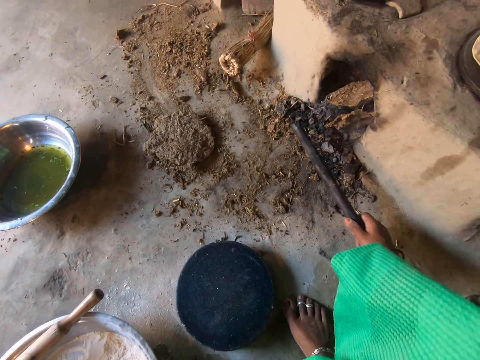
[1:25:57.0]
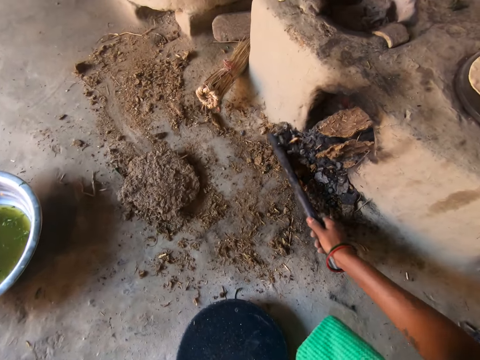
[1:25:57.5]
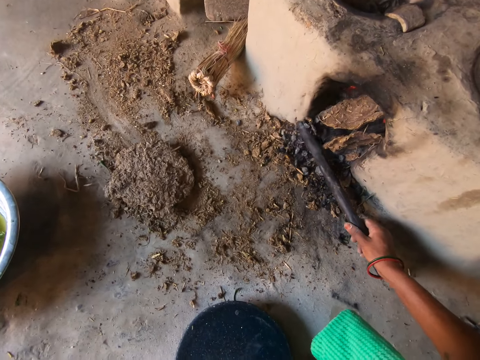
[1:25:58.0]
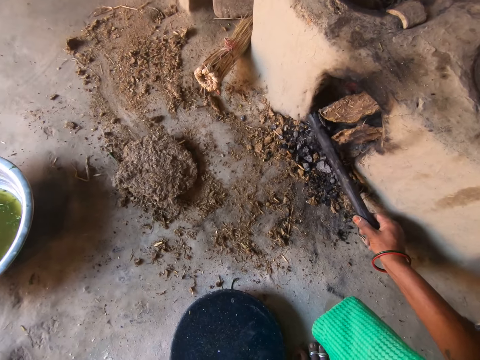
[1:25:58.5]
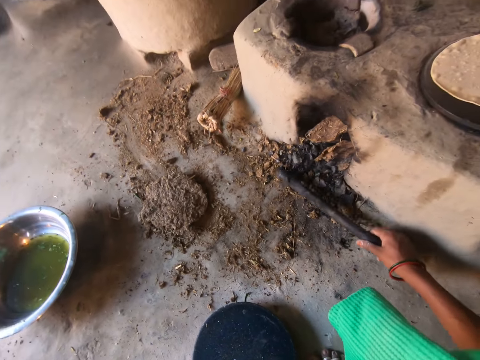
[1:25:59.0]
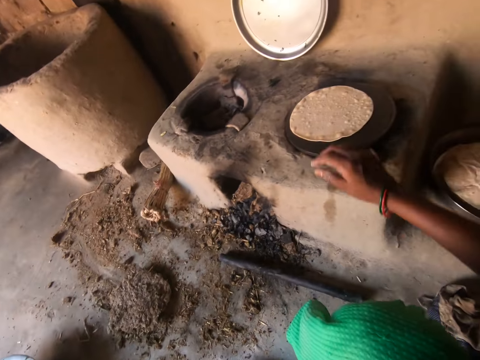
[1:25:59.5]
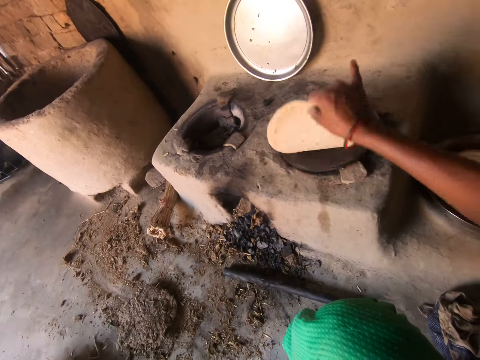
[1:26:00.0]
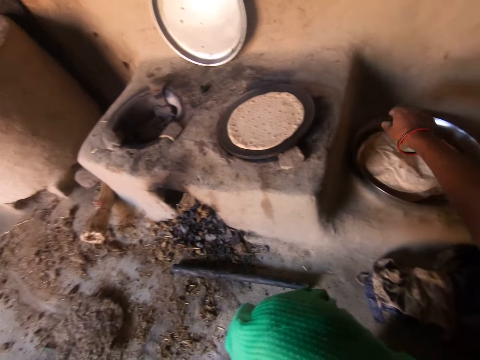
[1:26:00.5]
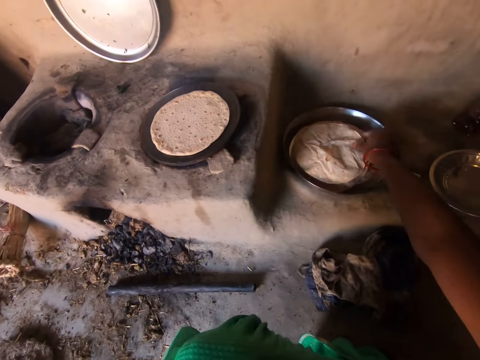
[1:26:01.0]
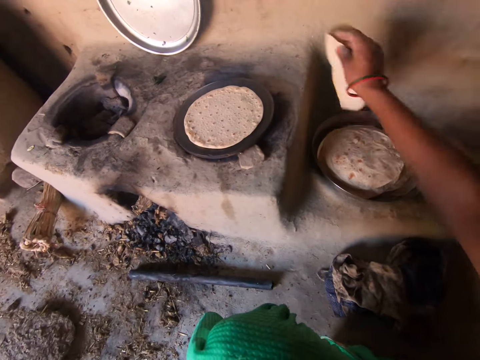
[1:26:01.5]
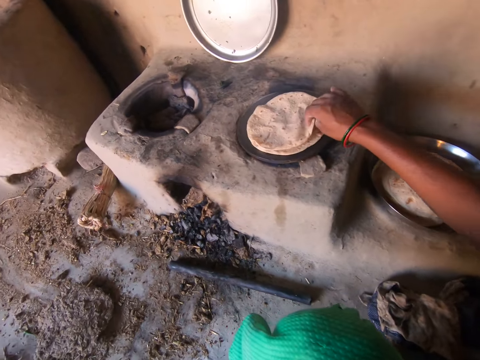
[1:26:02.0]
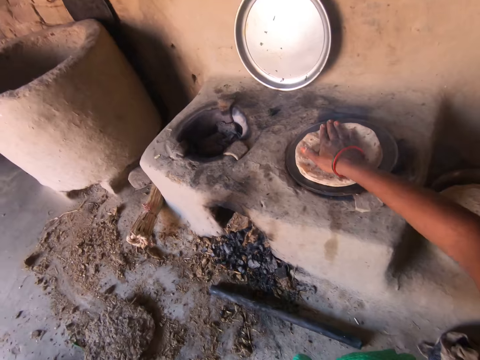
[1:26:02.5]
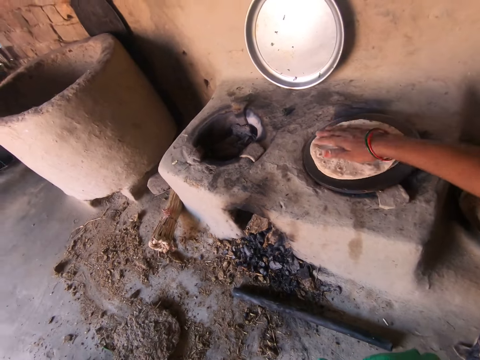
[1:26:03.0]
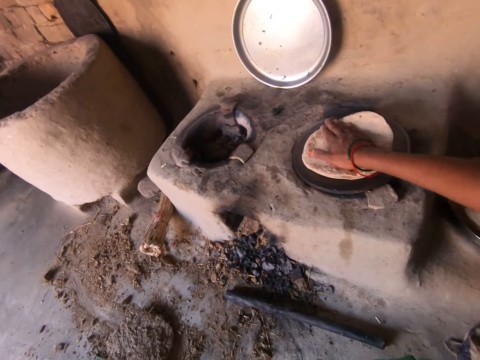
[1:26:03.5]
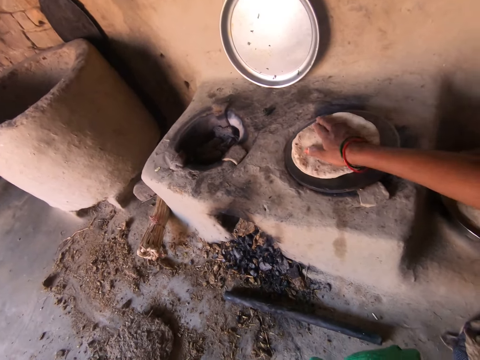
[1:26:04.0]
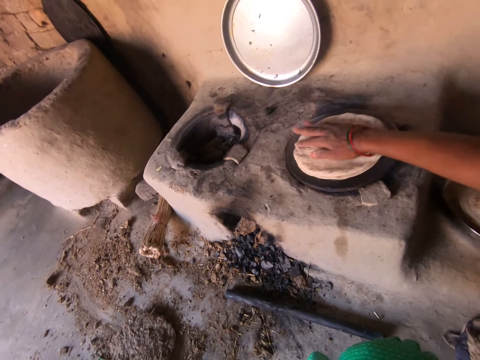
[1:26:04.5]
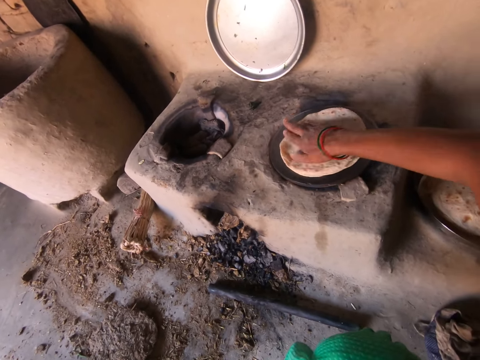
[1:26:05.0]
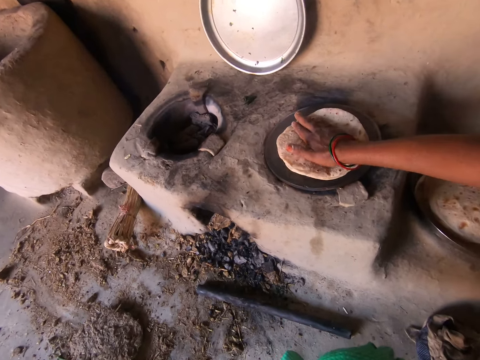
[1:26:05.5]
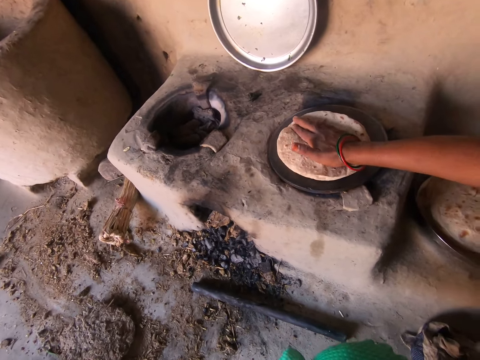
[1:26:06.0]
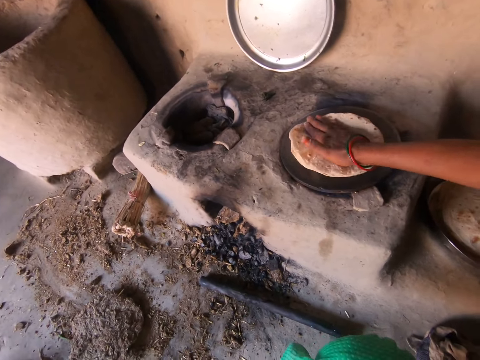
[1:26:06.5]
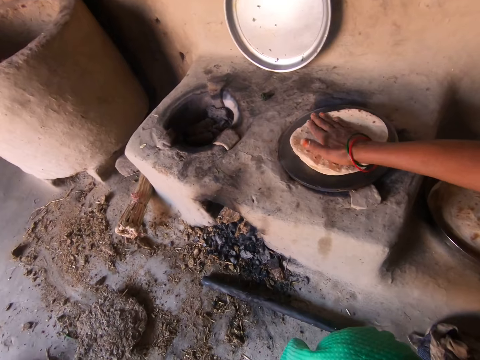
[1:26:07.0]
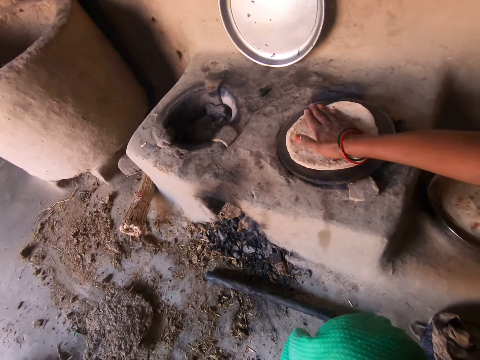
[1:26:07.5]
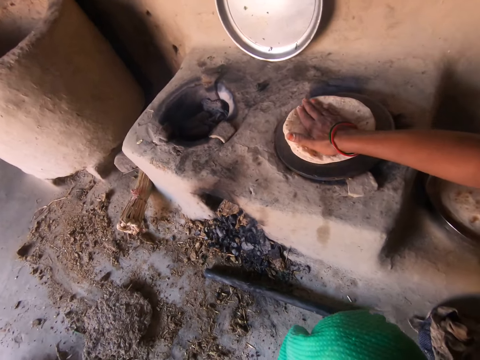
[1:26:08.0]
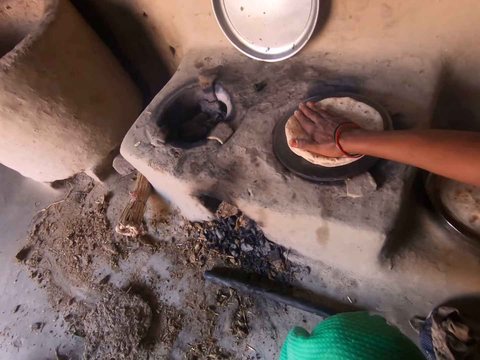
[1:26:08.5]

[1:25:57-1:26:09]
The camera wearer picks up a rod from the floor with her right hand. She pushes firewood inside the stove. She adjusts some coal on the floor by the fireplace with the rod. She drops the rod on the floor with her right hand. She turns over the kneaded dough on the hot plate with her right hand. She picks up another kneaded dough from a tray on the floor with her right hand. She drops the kneaded dough on top of the dough on the hot plate. She rotates the two kneaded doughs on the hot plate with her right hand.

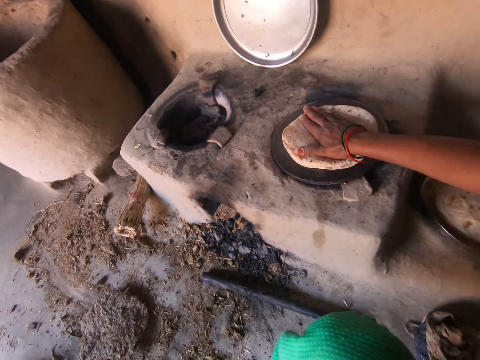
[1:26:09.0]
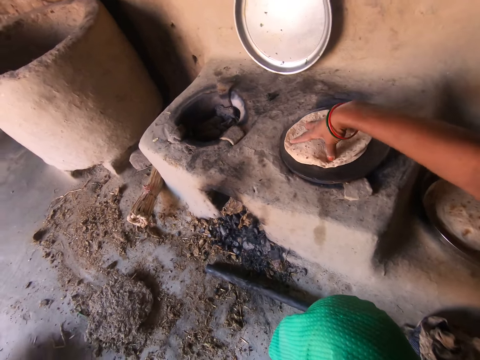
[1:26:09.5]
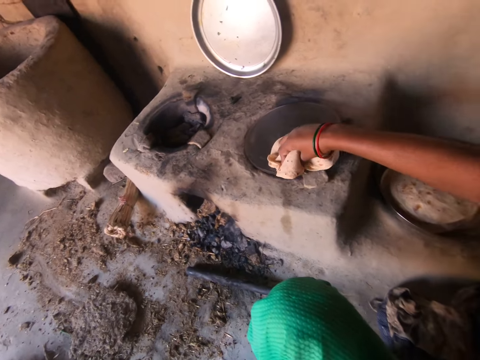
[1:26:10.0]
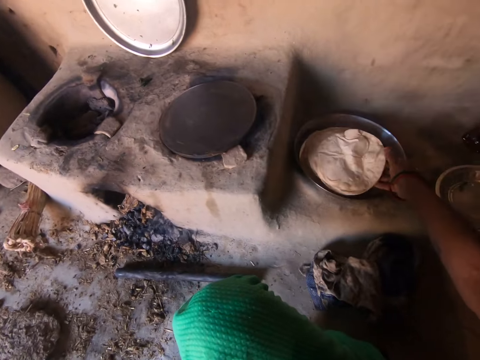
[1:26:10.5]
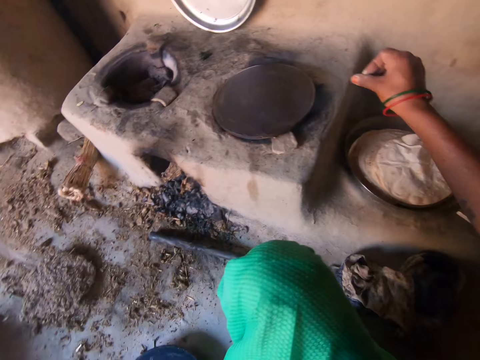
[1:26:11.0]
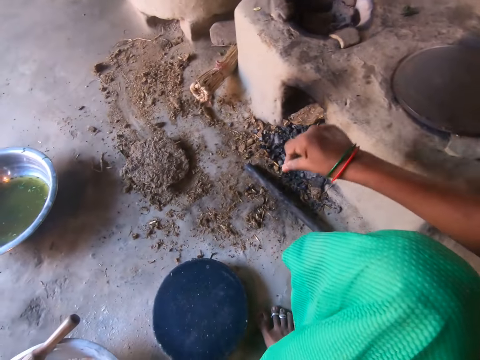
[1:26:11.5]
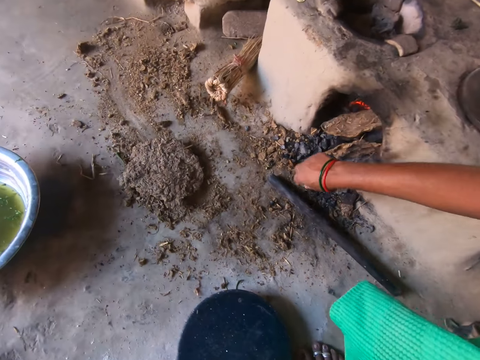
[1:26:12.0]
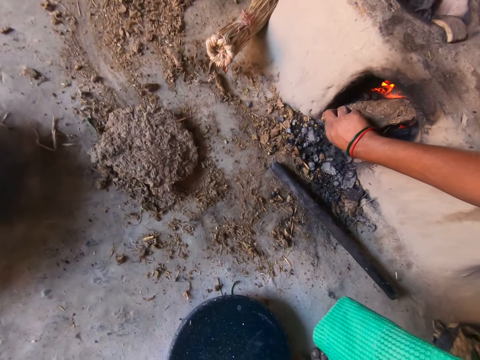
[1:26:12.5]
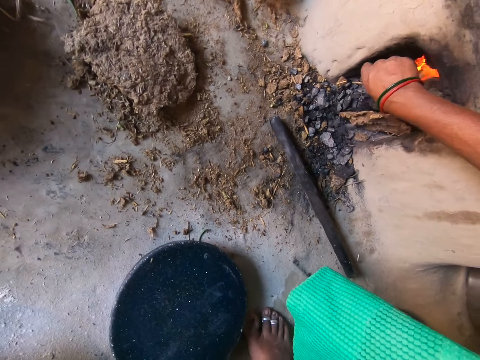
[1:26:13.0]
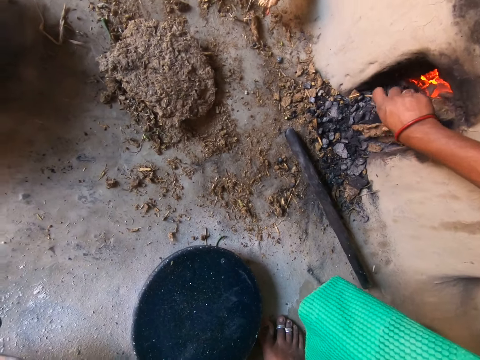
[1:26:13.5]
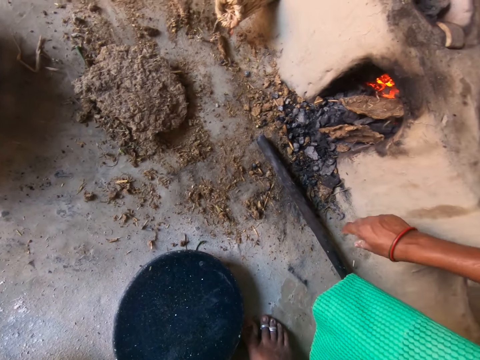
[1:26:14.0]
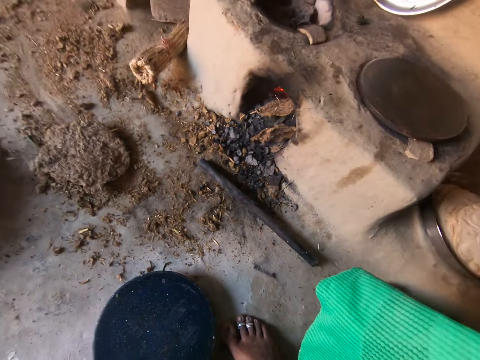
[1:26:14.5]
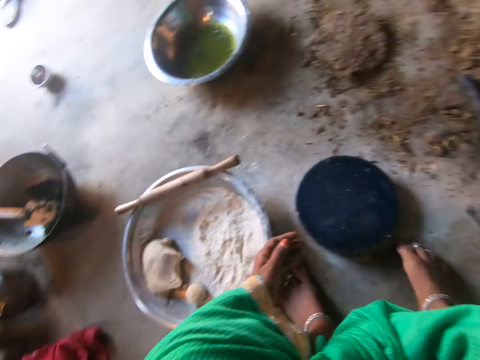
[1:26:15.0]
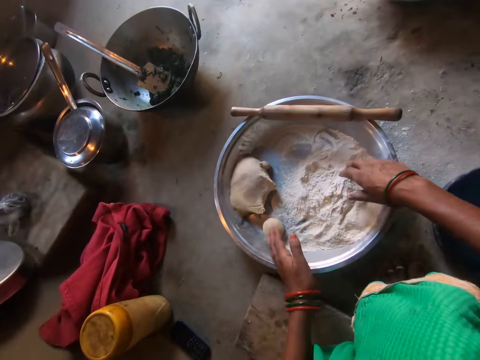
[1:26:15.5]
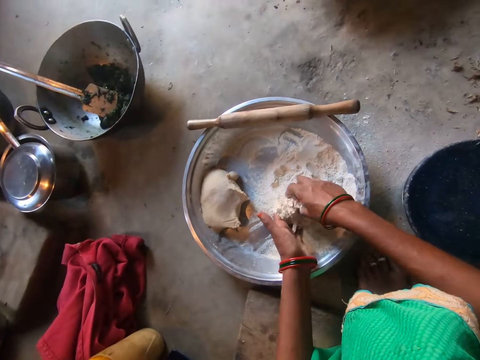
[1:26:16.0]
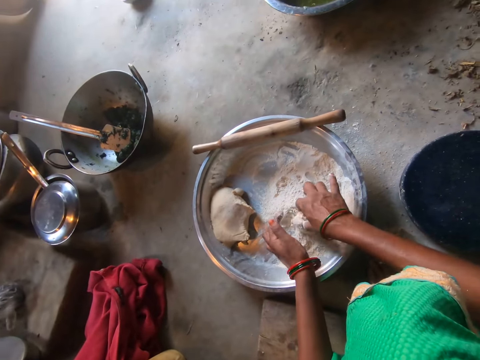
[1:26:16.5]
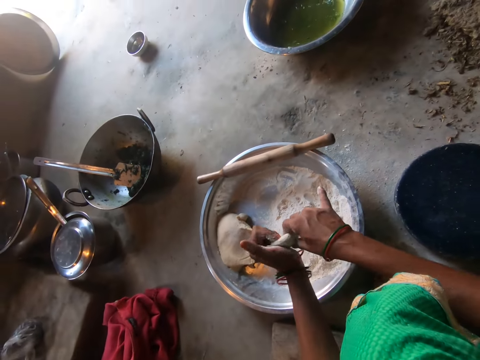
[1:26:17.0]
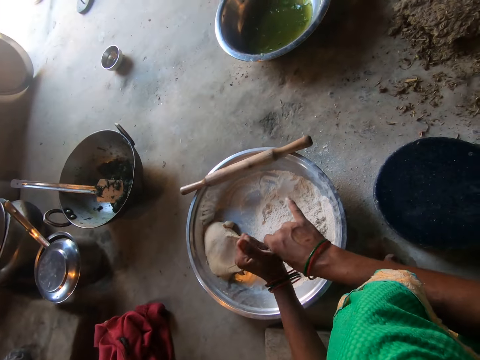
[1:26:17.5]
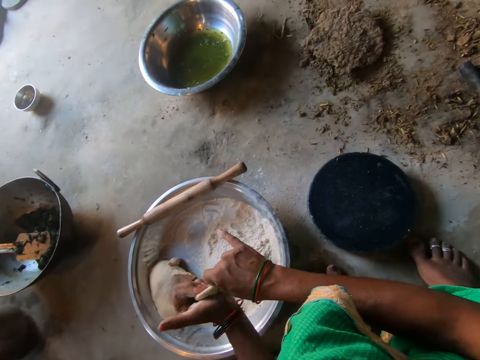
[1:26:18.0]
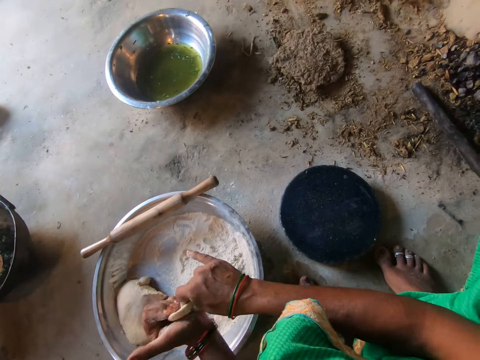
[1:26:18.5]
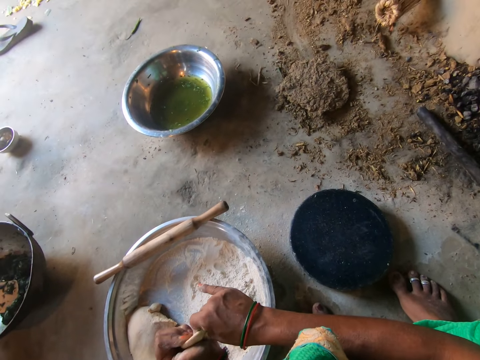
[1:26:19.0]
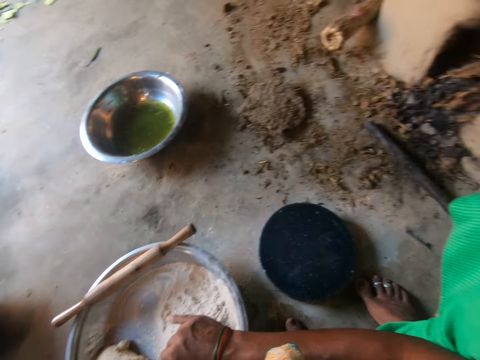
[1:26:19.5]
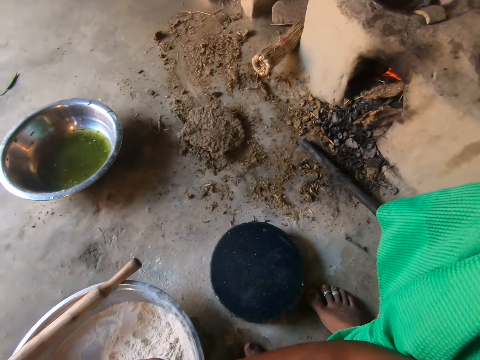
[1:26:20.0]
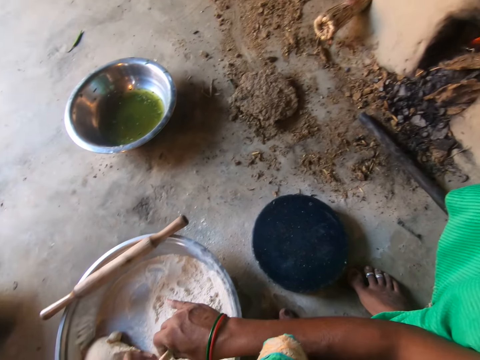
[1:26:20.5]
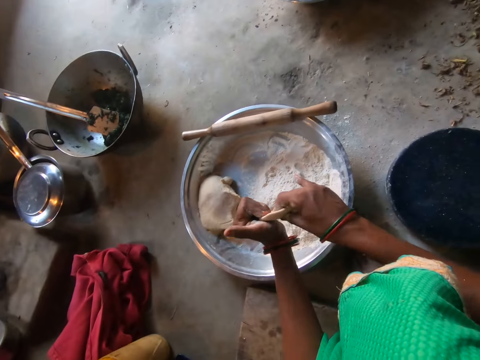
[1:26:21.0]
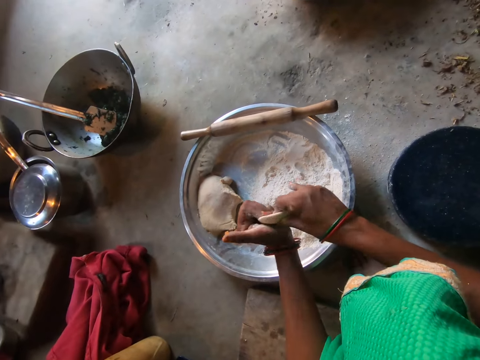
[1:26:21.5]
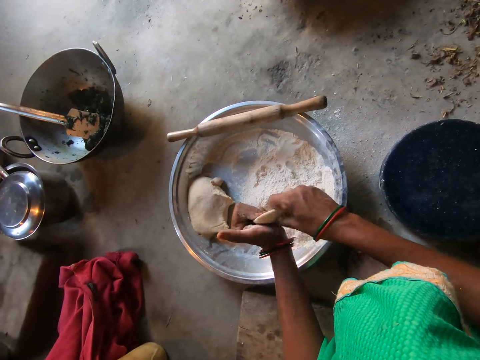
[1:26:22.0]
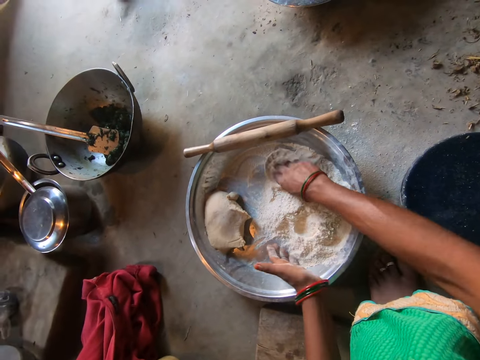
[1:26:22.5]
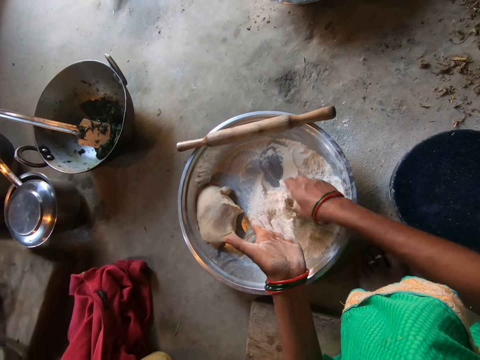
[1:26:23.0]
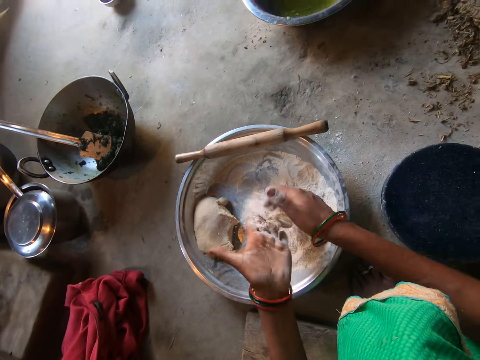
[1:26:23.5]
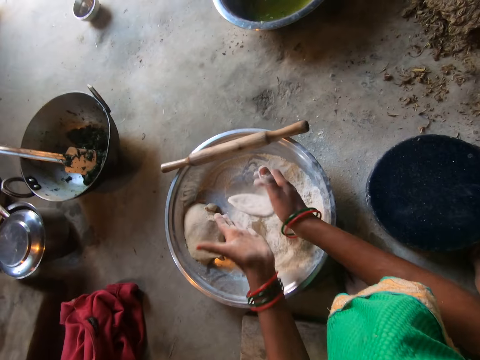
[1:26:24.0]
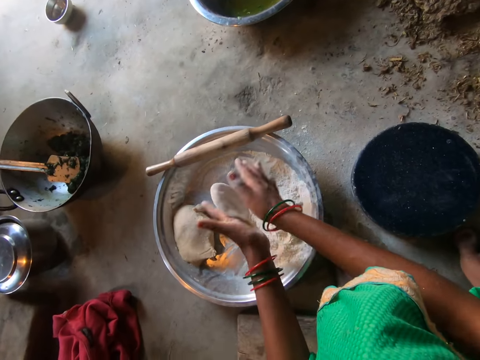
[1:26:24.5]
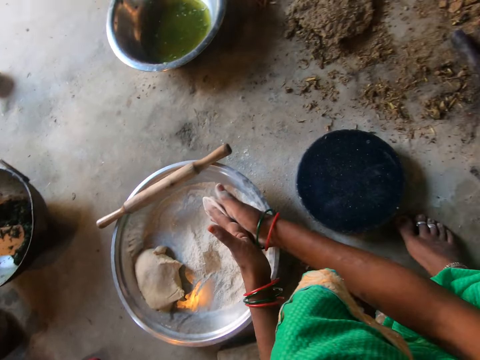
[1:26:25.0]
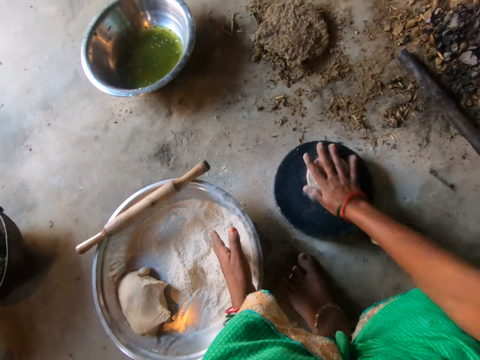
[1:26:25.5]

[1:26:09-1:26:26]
The camera wearer grabs the two kneaded doughs from the hot plate with her right hand and drops the two kneaded doughs on the tray. She pushes firewood inside the stove. She adjusts the dried cow dung in the fireplace with her right hand. She picks up the rolled dough from the basin with her left hand. She pours some flour from the bowl on the rolled dough with her right hand. She mixes the dough with both hands. She rolls the dough round. She rubs the dough on the flour in the basin with her right hand. She kneads the dough. She beats the dough with both hands.
